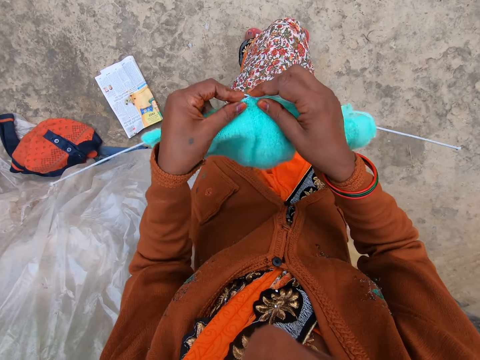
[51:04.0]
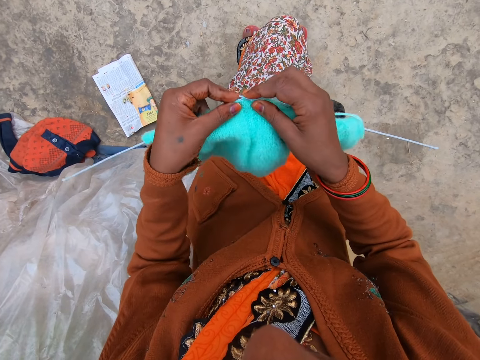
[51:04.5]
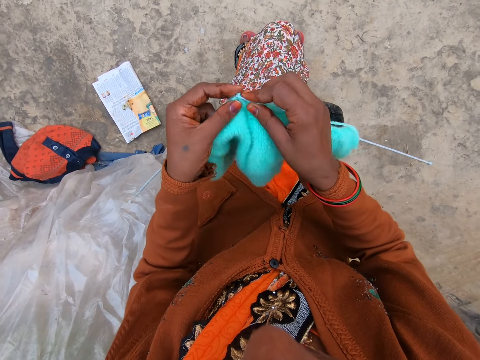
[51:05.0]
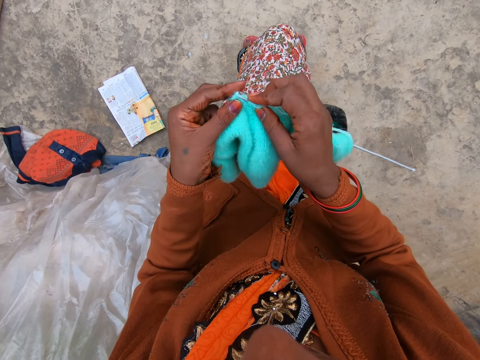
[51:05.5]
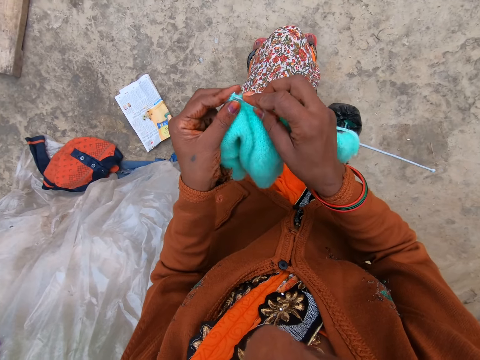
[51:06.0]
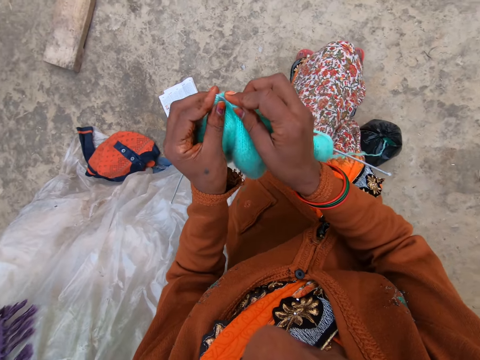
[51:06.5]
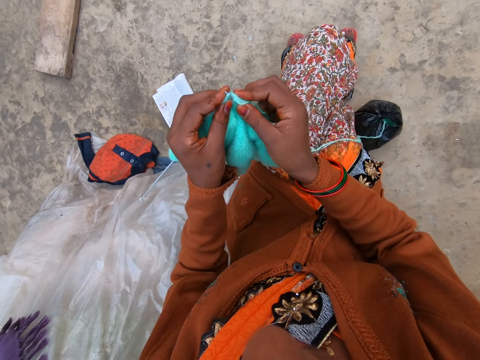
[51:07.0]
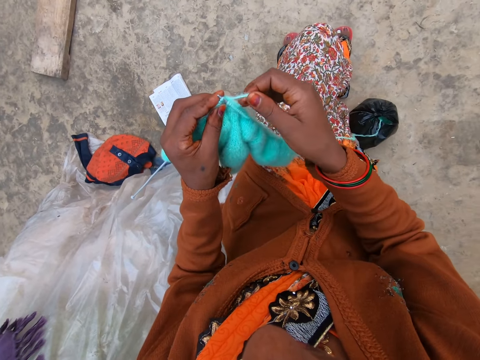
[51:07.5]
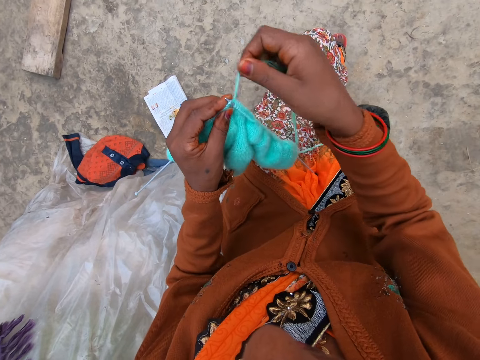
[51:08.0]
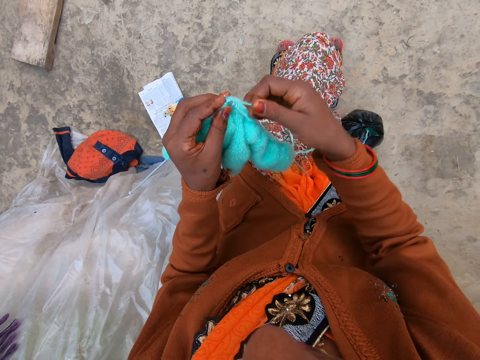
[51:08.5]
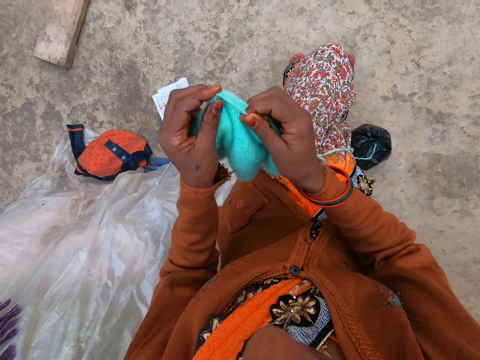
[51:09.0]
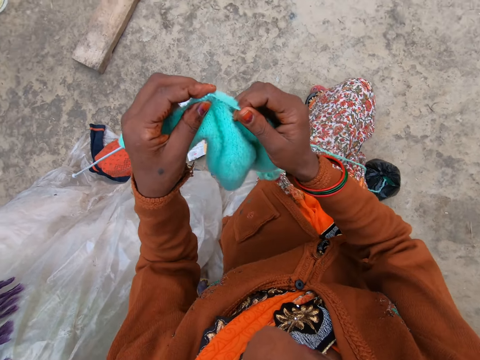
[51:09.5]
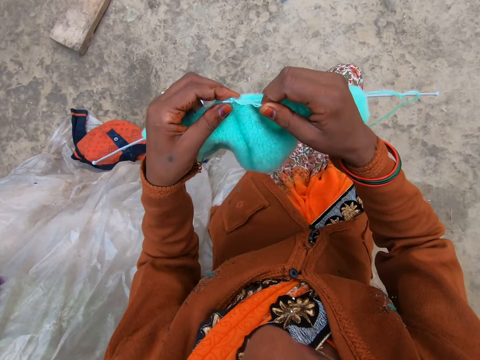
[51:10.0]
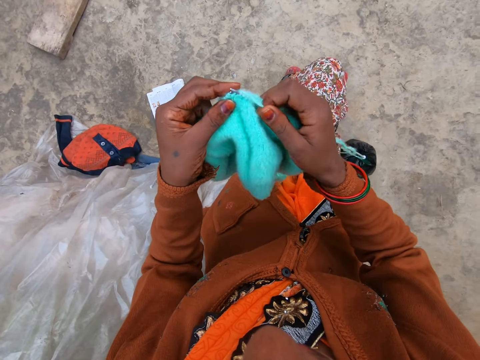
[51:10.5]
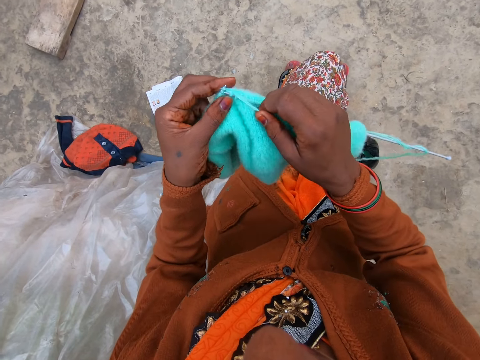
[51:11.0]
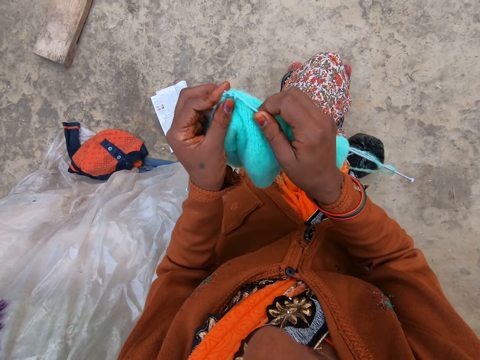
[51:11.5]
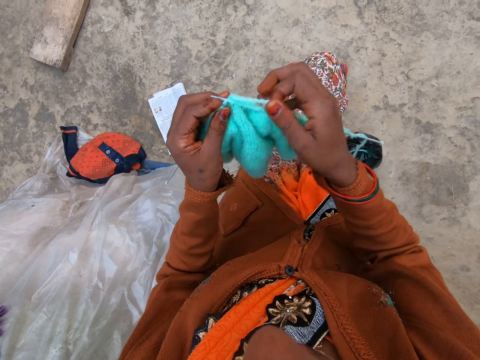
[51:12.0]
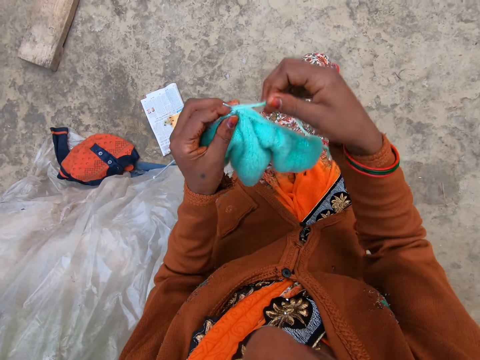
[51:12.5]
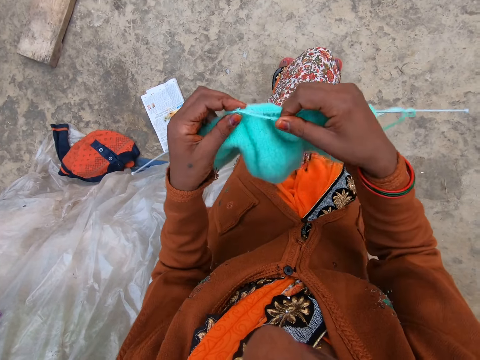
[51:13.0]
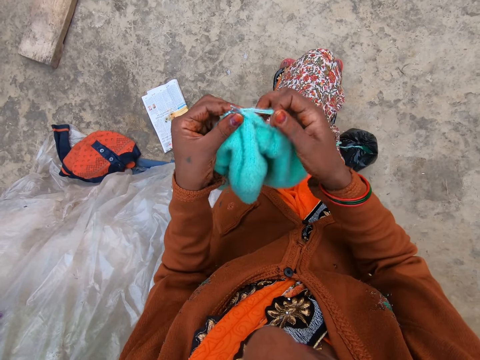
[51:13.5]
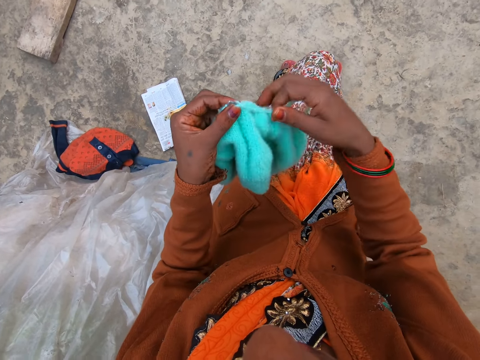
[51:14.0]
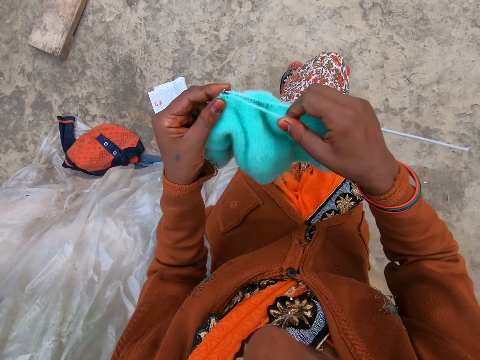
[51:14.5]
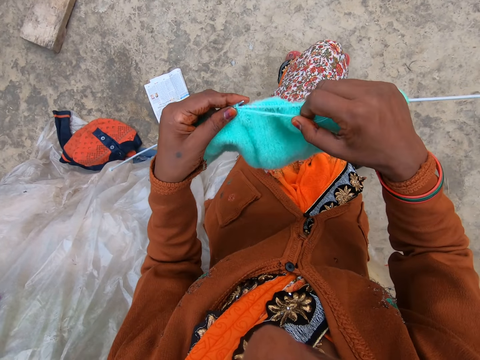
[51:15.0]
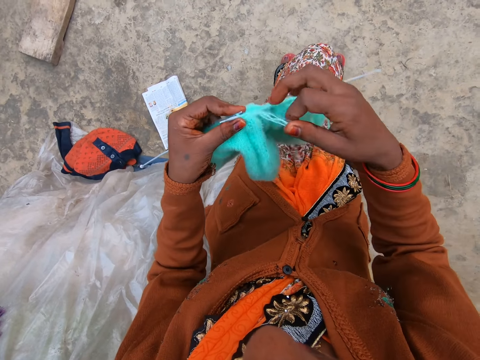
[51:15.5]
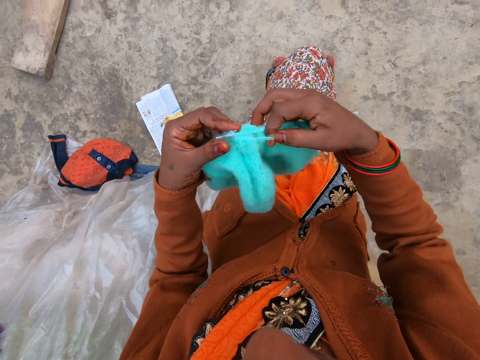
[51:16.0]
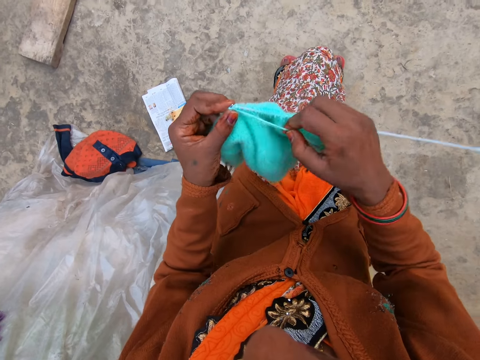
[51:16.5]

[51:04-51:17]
The camera wearer places the needle on her lap. She knits. She removes the needle on her lap.

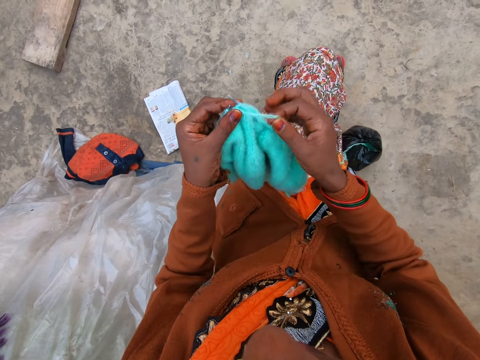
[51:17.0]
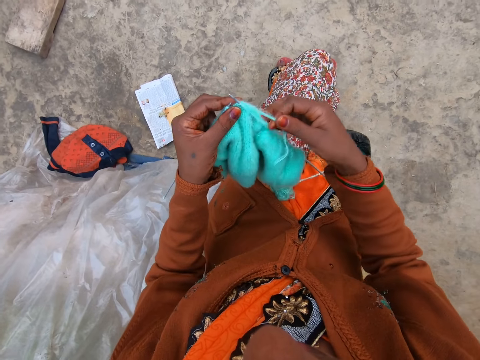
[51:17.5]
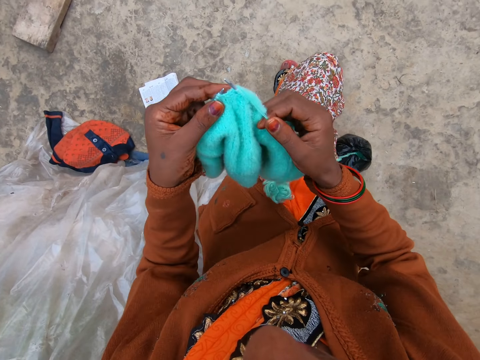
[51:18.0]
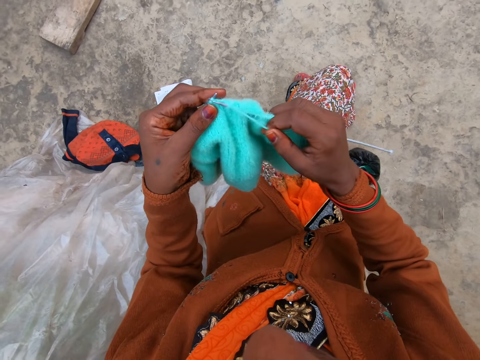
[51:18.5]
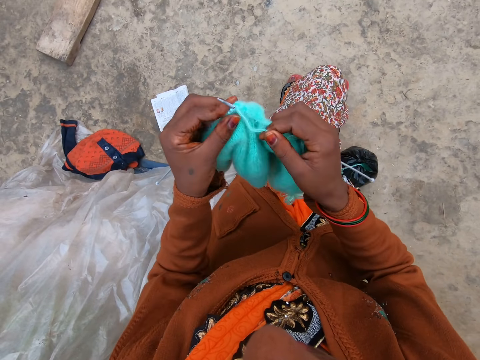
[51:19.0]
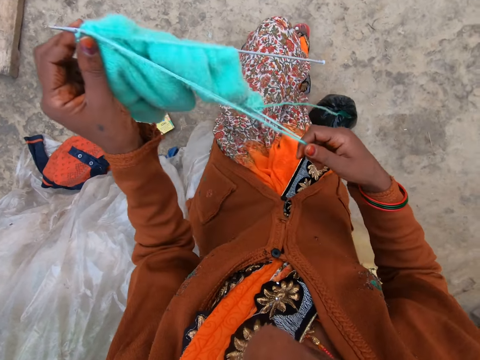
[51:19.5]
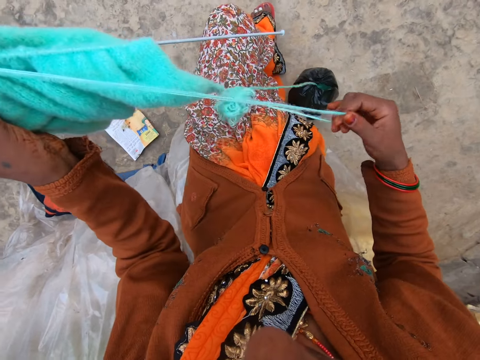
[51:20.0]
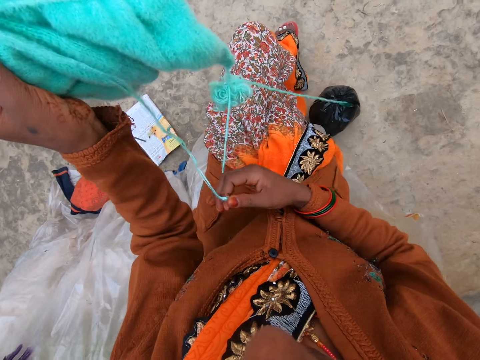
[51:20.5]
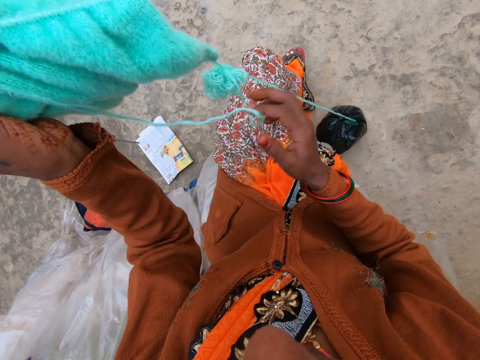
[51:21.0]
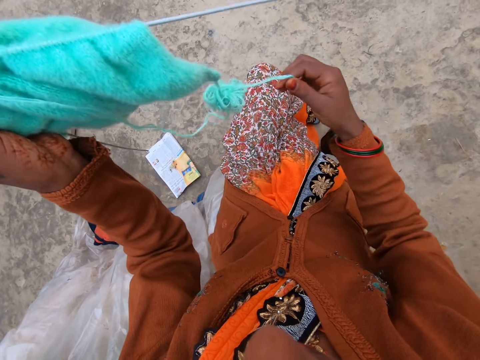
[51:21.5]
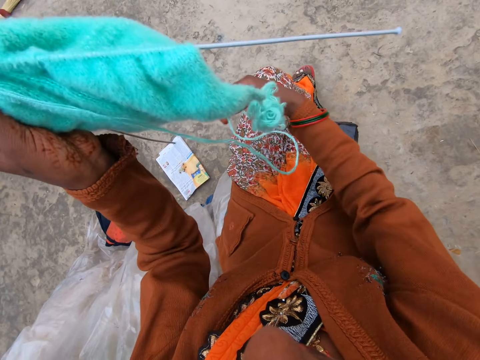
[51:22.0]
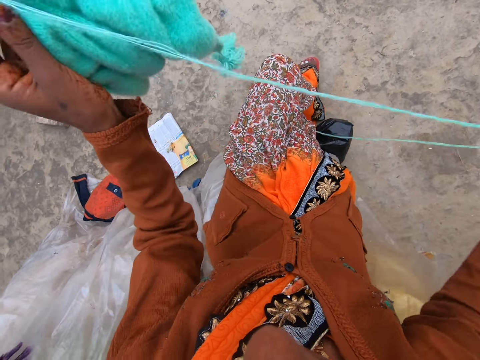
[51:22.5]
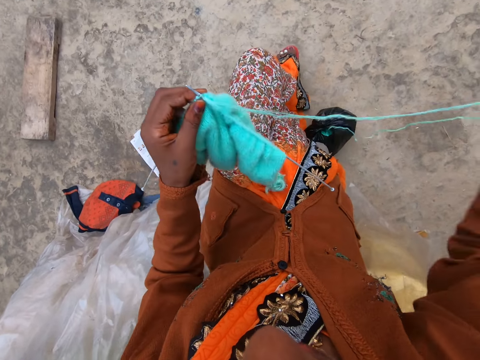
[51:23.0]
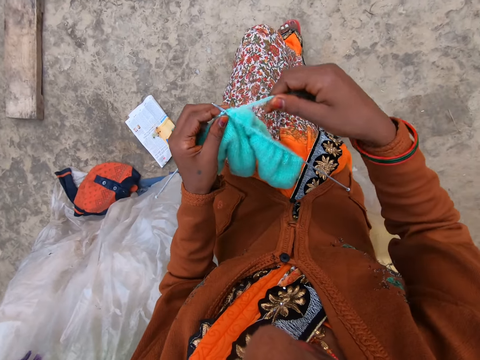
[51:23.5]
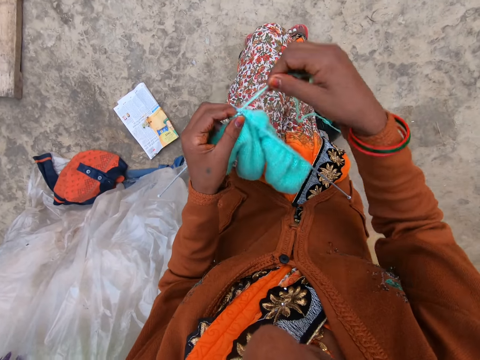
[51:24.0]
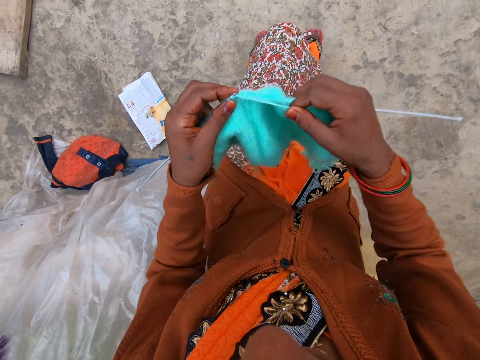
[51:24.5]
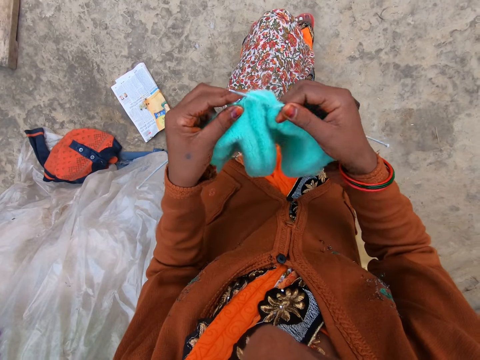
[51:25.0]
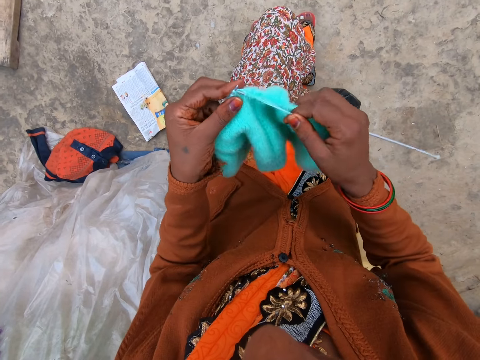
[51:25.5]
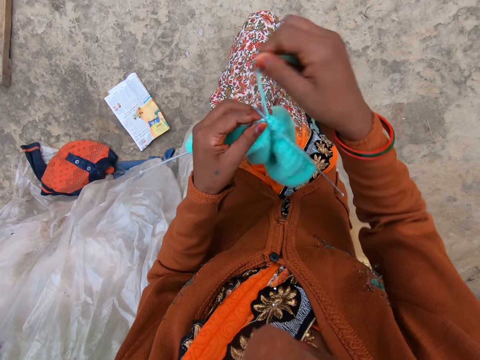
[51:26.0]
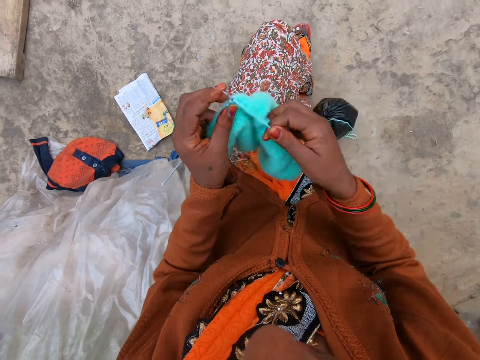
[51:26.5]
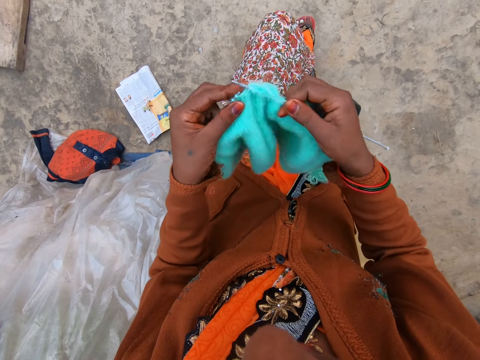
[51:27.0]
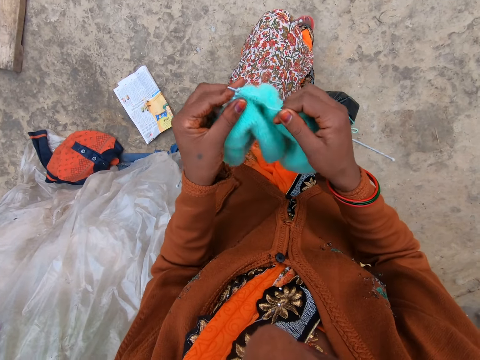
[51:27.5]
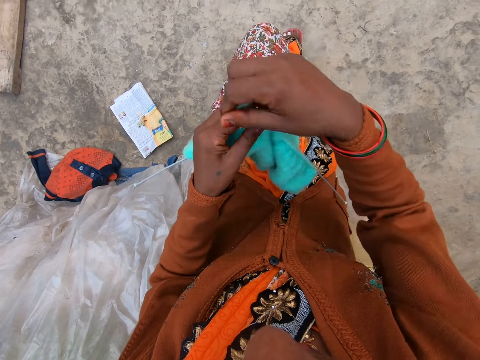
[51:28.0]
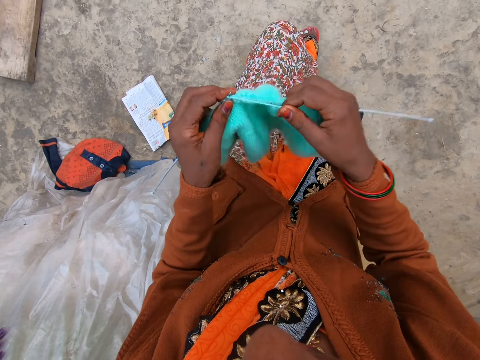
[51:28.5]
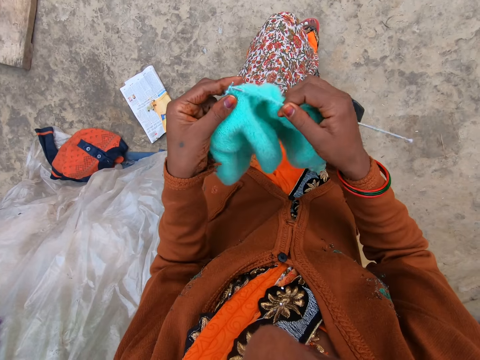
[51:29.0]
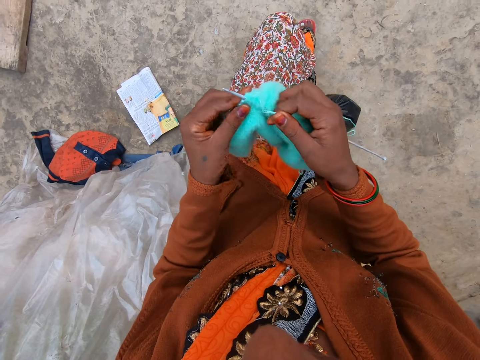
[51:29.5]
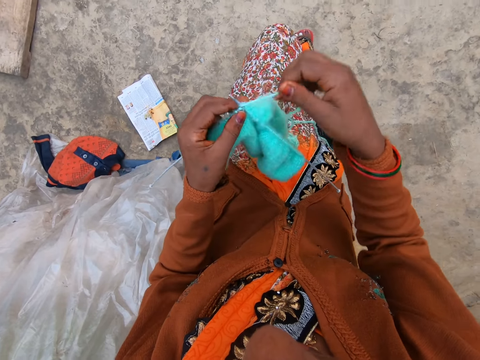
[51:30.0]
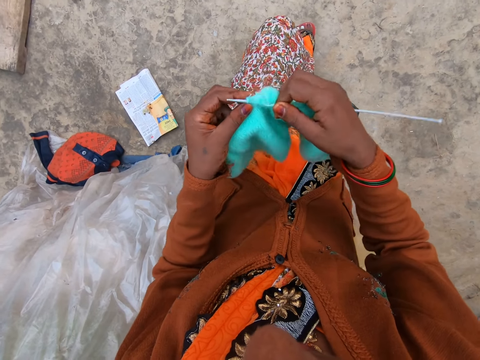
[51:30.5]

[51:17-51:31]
The camera wearer pulls a thread. They stretch the yarn. They knit the yarn.
